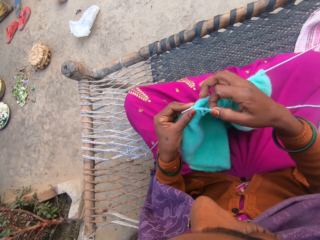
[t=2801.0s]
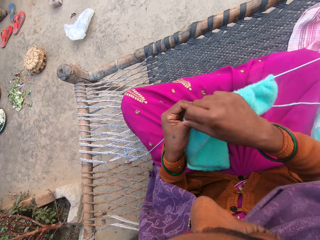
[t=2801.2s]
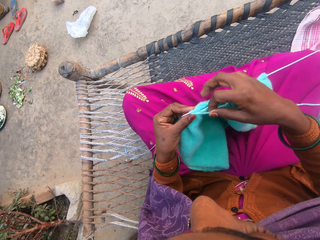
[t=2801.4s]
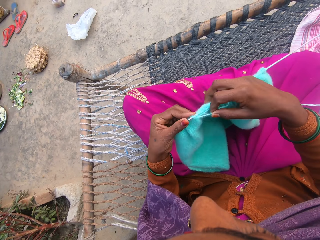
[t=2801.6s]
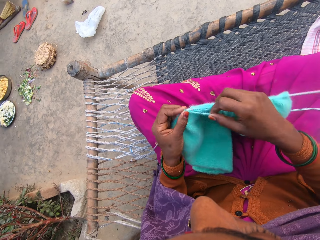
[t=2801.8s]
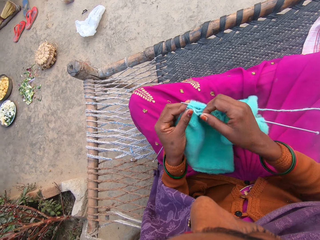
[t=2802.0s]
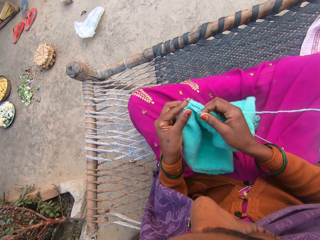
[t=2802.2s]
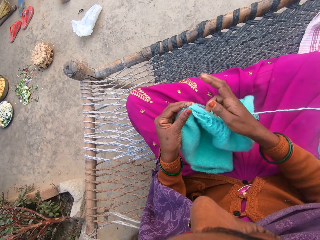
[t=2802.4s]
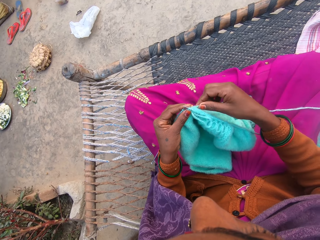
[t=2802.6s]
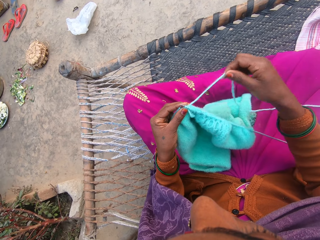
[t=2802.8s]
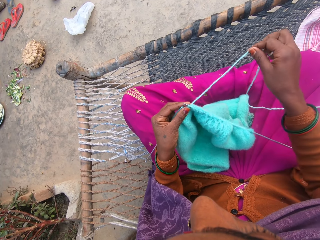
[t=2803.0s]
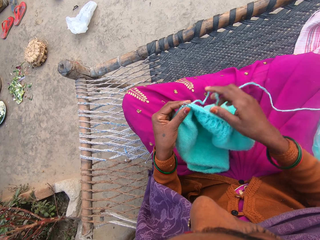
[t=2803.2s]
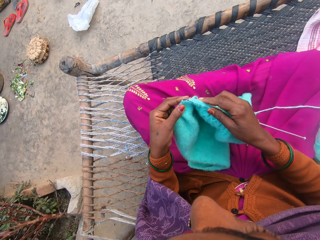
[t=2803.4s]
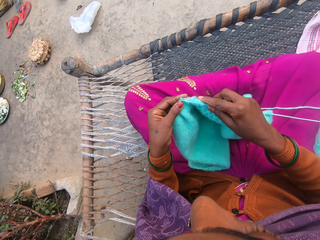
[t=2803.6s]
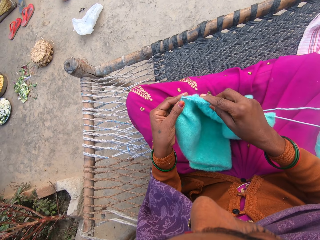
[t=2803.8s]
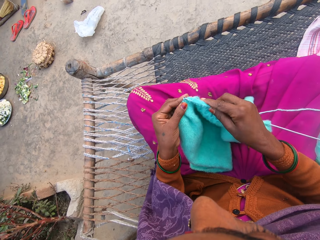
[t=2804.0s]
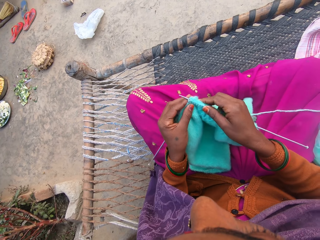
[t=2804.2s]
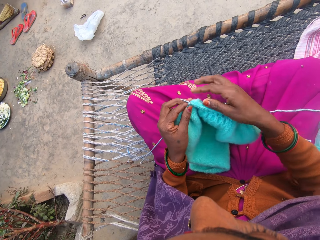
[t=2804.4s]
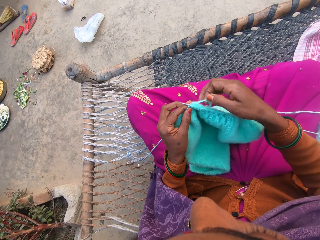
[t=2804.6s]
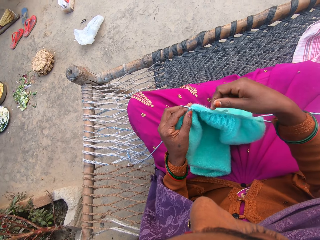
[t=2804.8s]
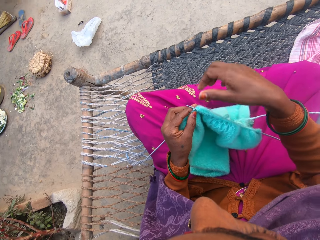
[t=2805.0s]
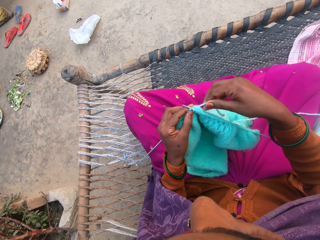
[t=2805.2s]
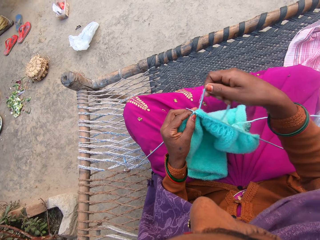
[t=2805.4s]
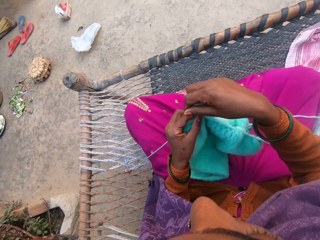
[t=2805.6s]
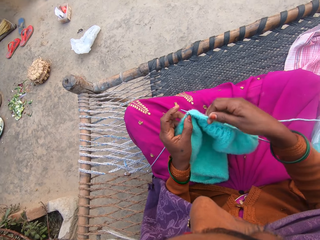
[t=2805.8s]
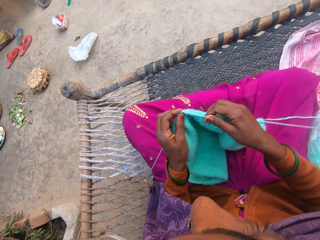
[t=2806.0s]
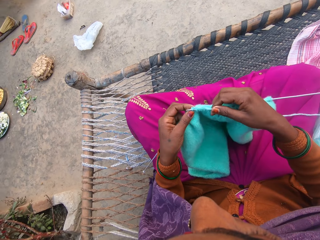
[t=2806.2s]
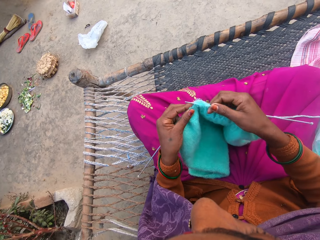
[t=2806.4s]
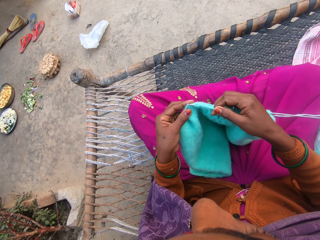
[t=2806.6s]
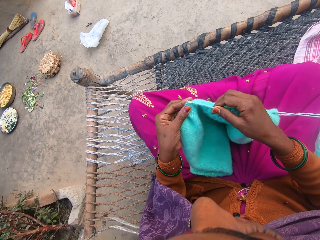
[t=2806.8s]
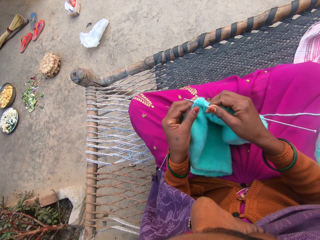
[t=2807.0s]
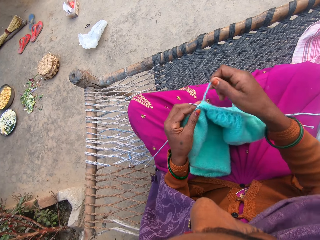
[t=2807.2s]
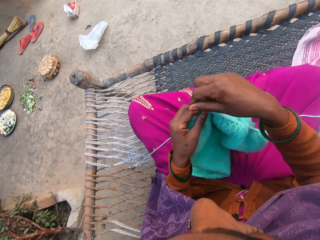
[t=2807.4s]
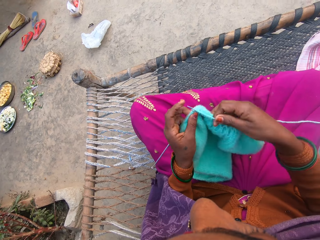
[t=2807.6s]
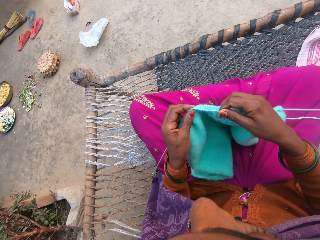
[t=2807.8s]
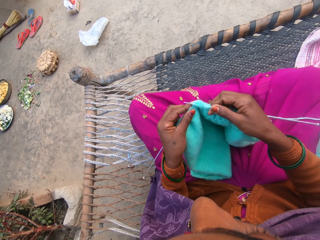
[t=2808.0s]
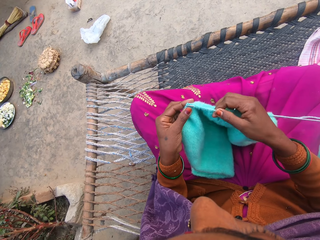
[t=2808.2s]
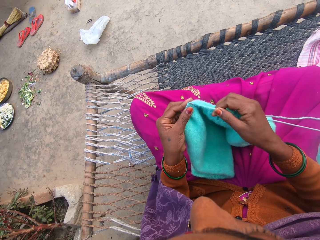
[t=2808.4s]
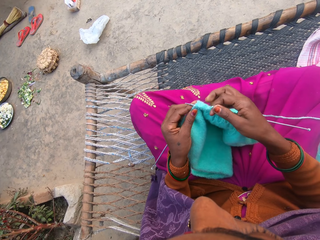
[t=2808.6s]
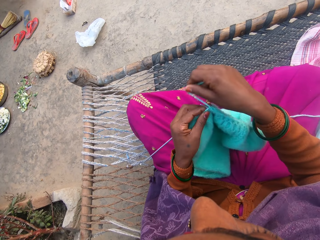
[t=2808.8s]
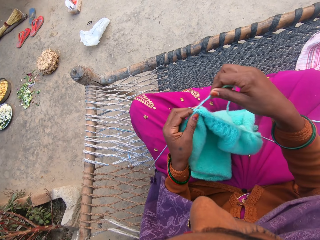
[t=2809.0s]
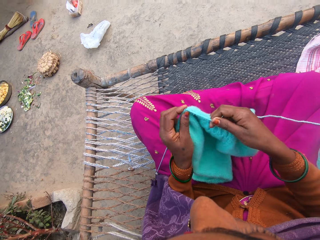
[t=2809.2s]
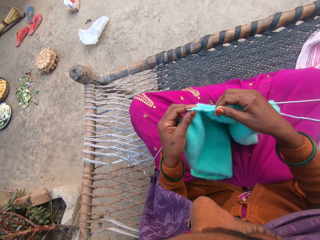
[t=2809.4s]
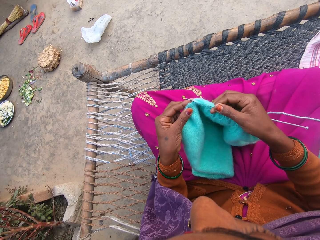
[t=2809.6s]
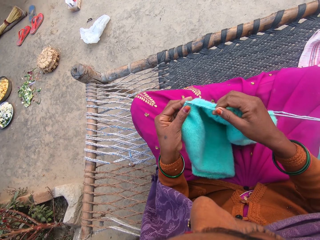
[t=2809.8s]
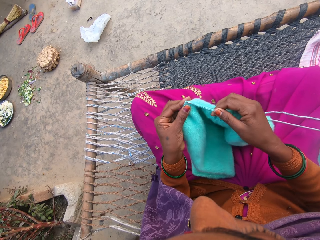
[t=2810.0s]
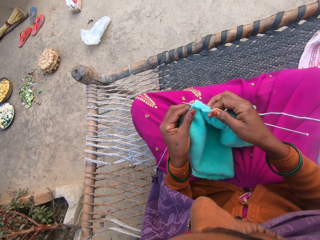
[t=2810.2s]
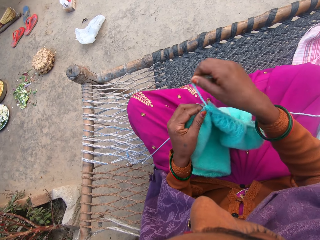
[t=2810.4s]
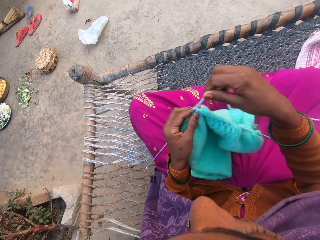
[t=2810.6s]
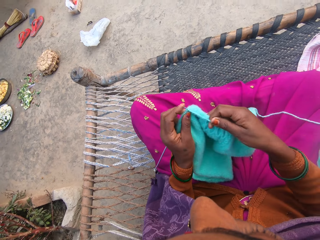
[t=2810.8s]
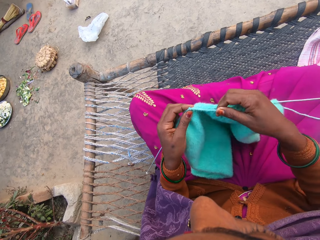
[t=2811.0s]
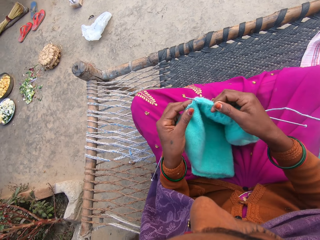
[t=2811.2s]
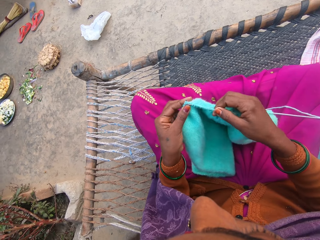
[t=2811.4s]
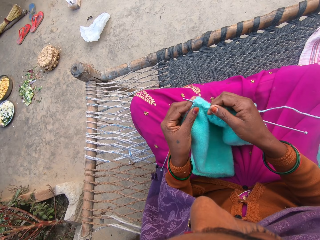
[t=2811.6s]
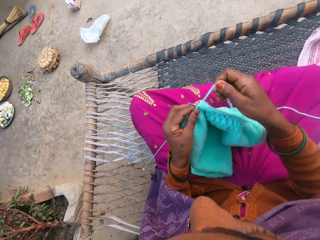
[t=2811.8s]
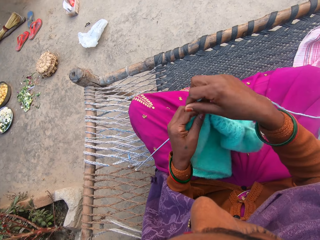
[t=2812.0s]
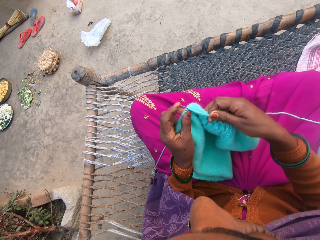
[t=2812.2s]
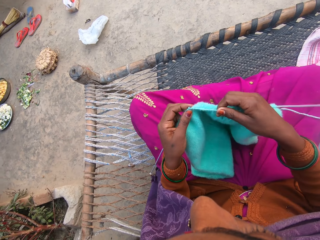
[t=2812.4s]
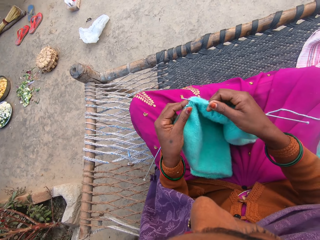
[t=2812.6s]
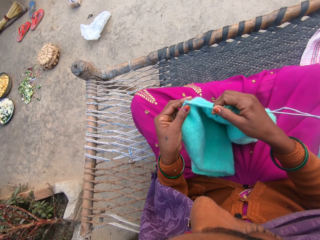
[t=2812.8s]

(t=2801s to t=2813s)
The camera wearer pulls the sewing thread. They sew the cloth.

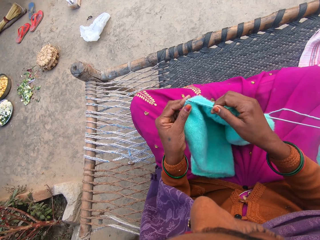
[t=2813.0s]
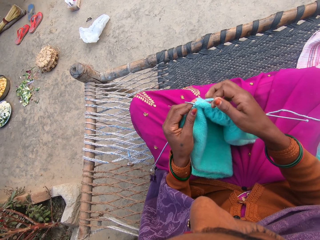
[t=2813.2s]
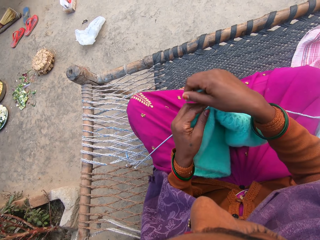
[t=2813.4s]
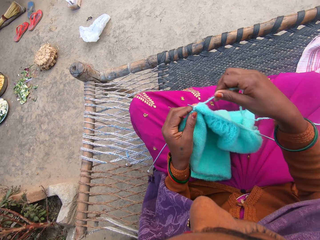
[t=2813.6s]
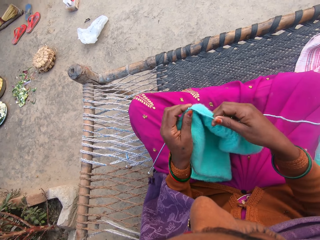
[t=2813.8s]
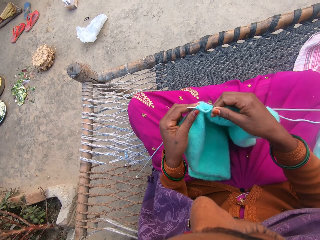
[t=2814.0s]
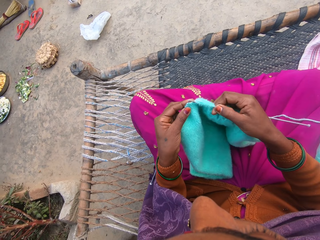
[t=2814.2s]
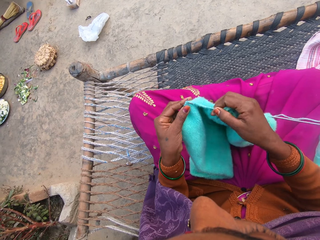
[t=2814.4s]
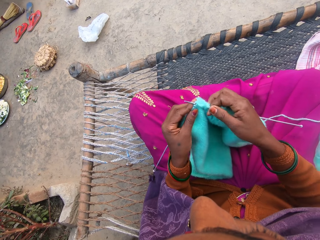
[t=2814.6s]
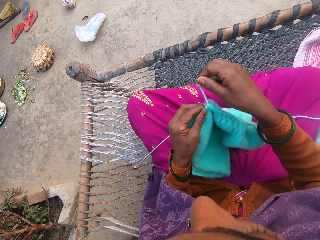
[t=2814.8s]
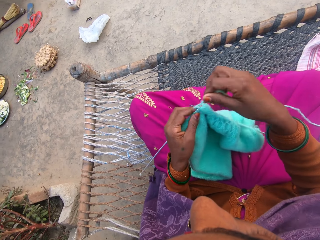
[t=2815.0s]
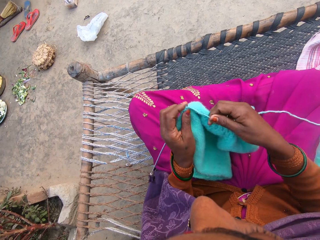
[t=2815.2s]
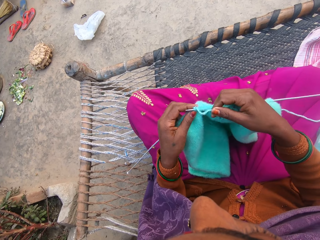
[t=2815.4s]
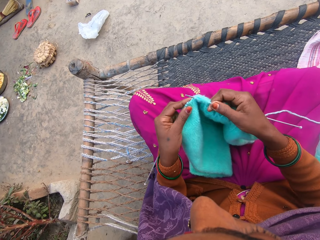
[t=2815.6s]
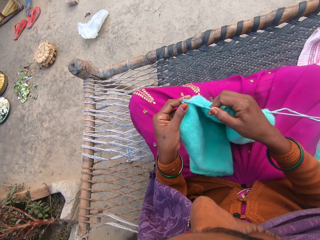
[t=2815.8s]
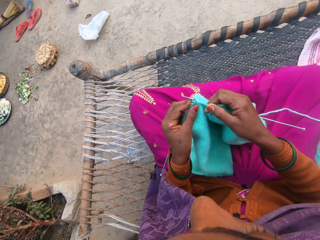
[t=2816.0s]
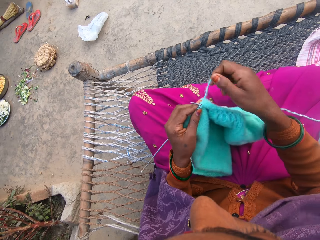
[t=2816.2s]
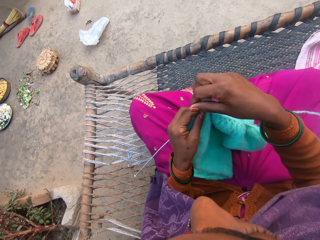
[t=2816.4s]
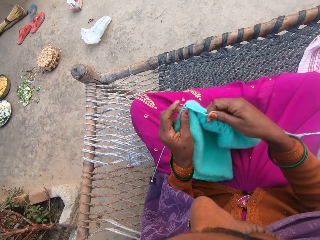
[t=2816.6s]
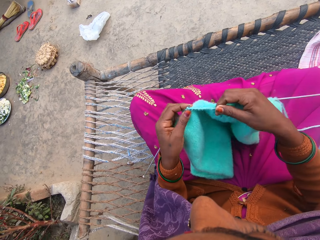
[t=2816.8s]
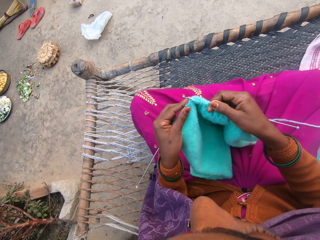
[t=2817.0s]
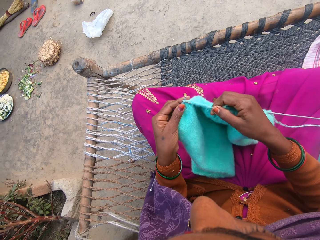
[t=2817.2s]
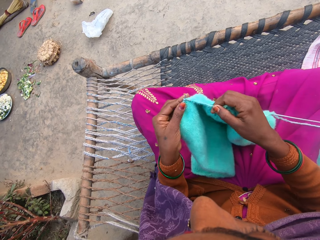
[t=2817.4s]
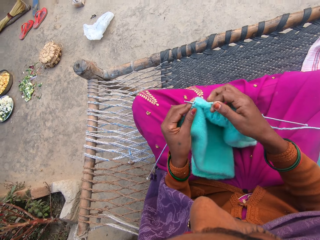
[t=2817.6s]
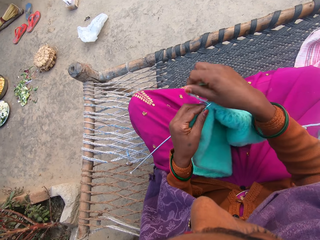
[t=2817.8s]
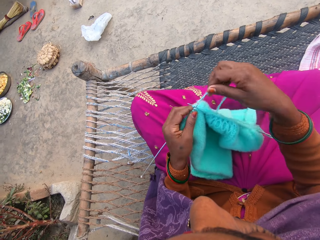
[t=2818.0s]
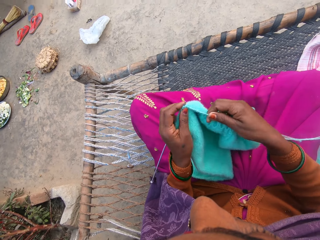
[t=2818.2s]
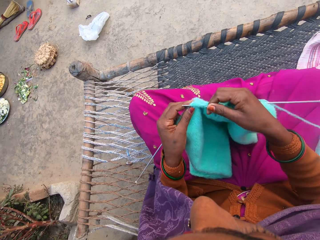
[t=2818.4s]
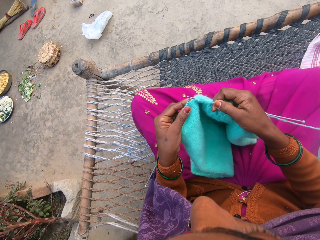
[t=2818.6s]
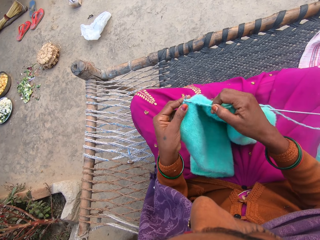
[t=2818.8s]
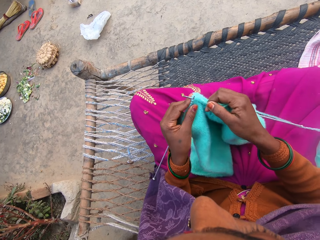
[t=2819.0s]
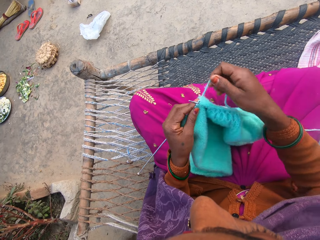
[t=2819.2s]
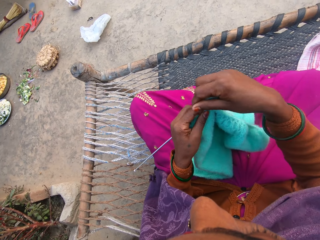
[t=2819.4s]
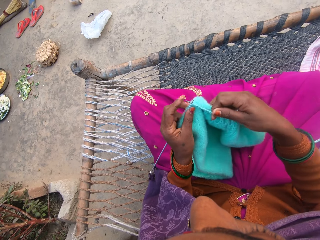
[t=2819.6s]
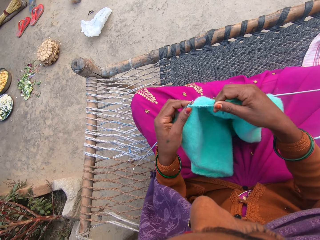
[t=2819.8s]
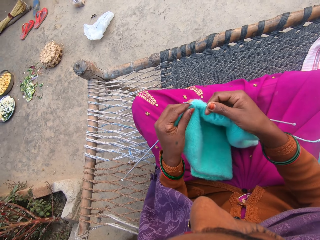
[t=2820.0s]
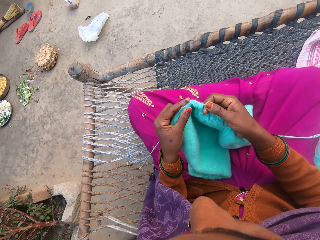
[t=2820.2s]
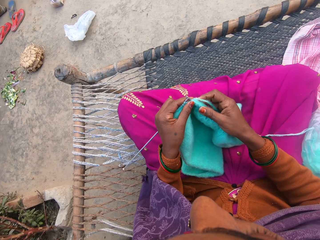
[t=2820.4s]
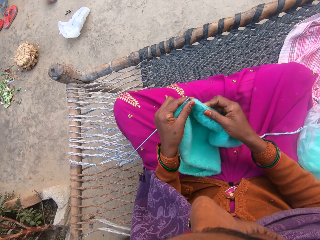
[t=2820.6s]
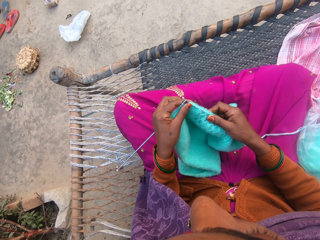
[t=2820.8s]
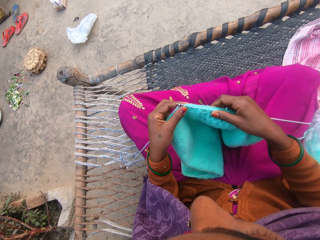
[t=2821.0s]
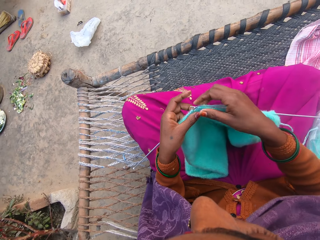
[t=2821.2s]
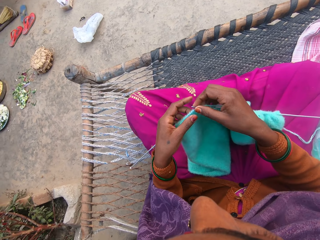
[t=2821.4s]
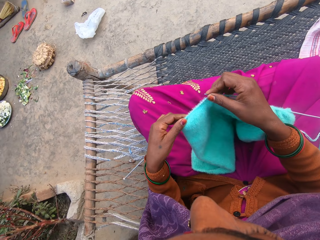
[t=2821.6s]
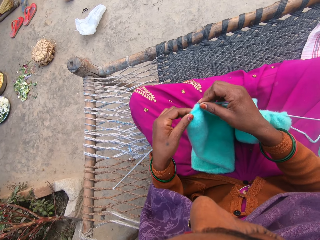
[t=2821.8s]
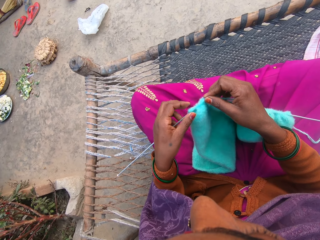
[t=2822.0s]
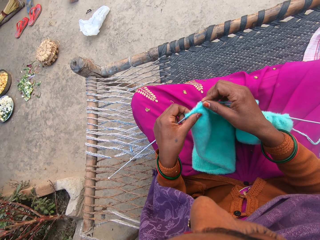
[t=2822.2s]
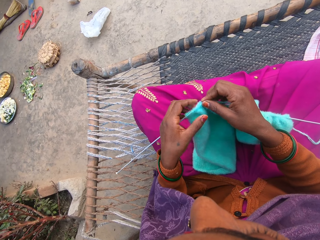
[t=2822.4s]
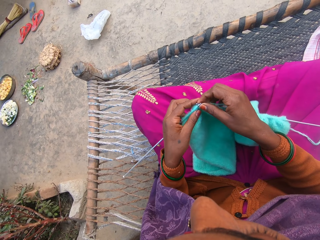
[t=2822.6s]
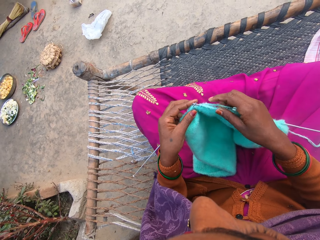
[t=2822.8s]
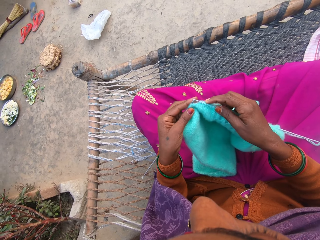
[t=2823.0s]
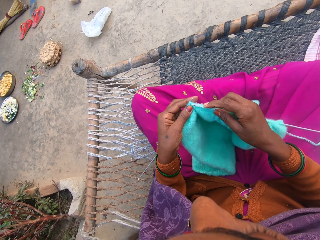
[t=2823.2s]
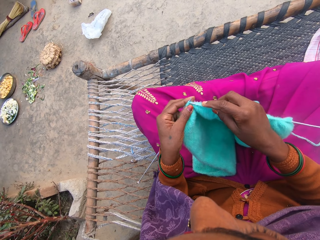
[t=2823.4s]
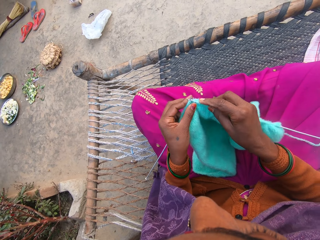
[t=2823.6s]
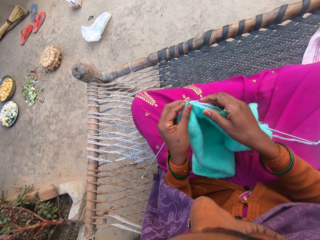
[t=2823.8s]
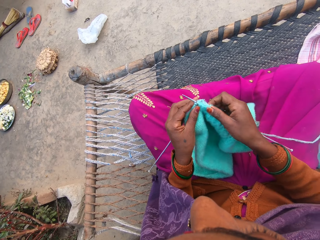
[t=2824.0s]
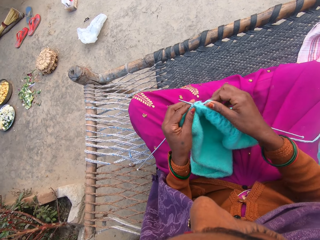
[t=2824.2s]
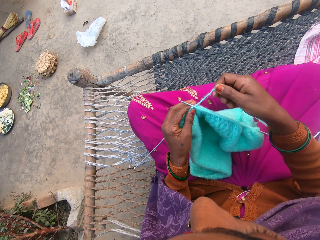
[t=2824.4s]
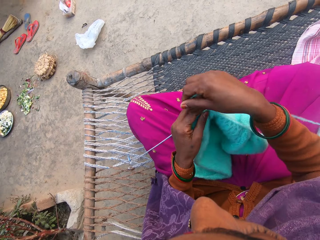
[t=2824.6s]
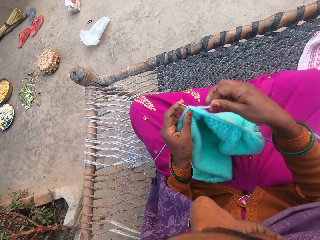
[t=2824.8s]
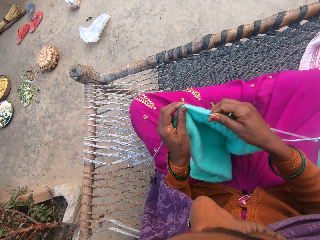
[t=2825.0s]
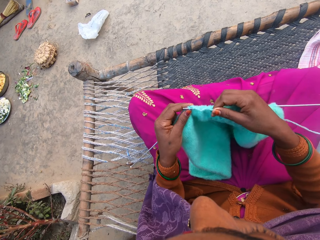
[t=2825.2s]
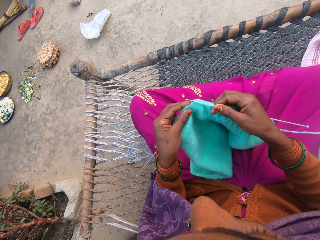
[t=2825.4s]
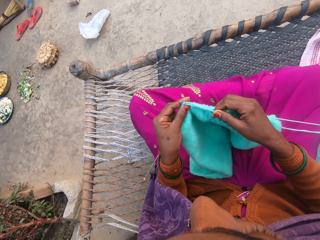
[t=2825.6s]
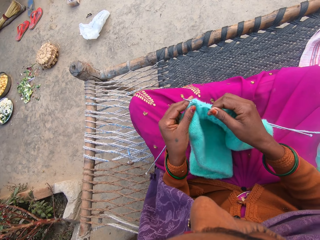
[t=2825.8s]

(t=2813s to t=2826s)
The camera wearer adjusts the wool on the knitting needle. She pushes the cloth. She knits the wool in her hands with the knitting needles.
